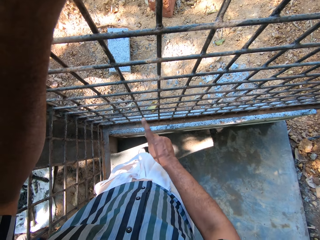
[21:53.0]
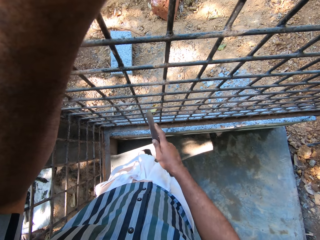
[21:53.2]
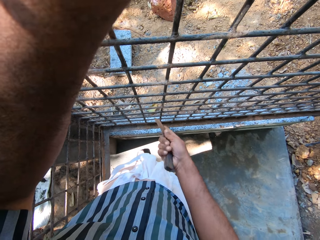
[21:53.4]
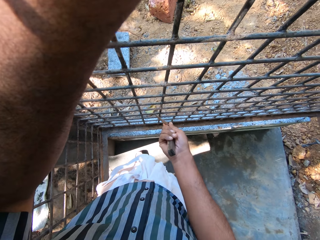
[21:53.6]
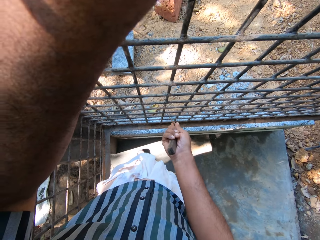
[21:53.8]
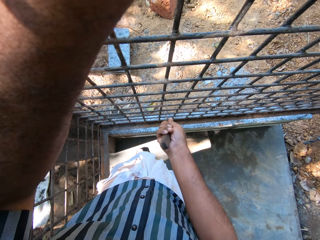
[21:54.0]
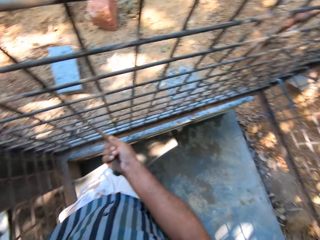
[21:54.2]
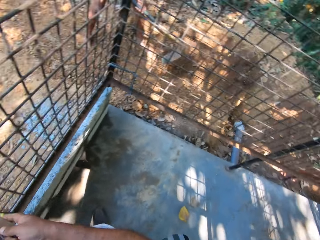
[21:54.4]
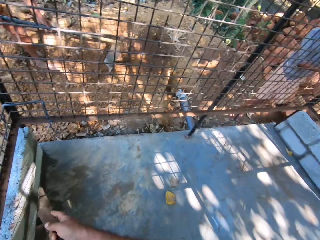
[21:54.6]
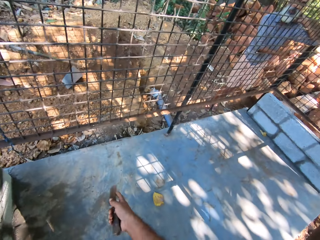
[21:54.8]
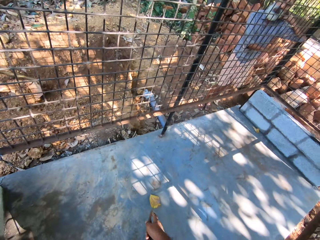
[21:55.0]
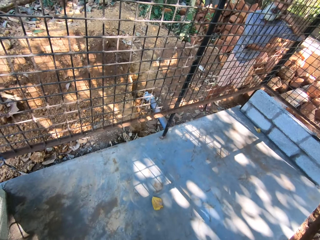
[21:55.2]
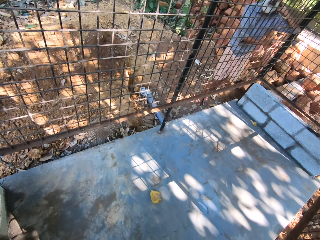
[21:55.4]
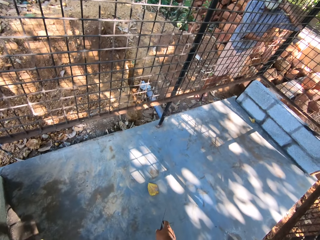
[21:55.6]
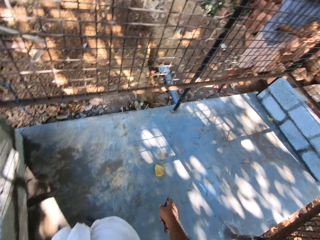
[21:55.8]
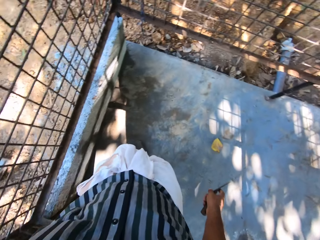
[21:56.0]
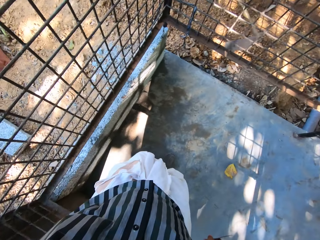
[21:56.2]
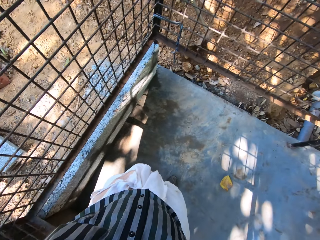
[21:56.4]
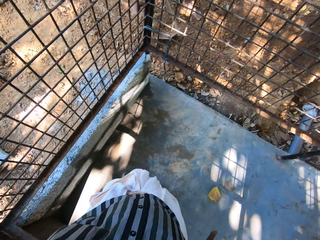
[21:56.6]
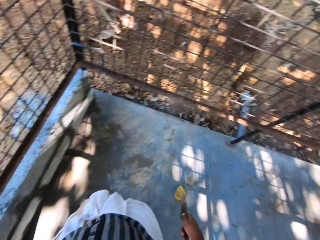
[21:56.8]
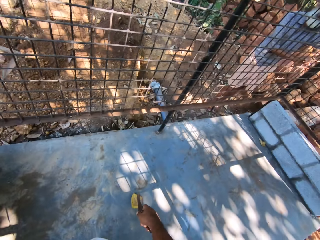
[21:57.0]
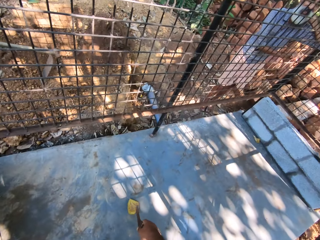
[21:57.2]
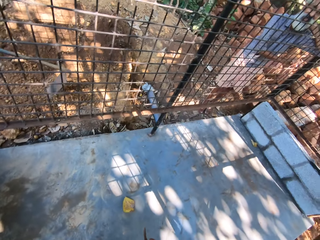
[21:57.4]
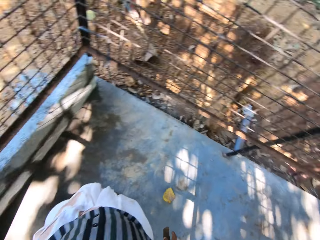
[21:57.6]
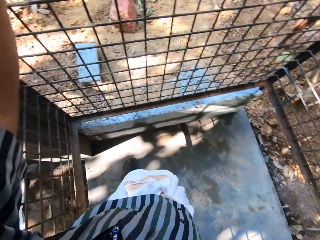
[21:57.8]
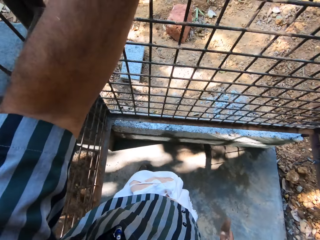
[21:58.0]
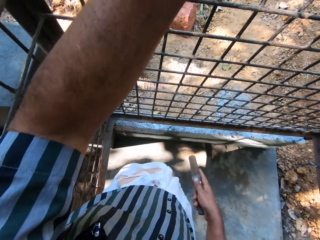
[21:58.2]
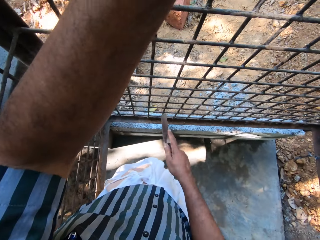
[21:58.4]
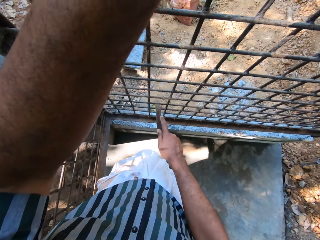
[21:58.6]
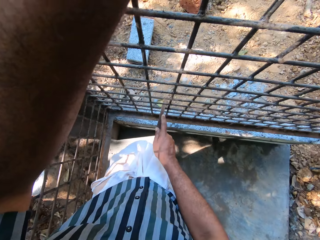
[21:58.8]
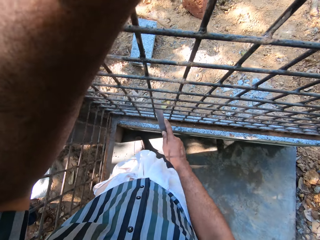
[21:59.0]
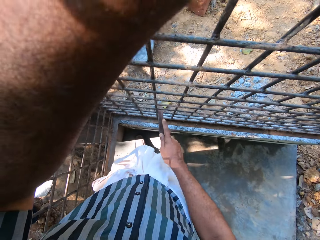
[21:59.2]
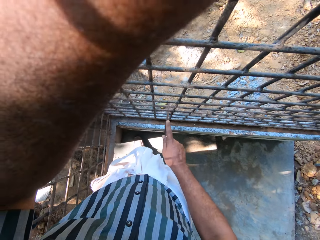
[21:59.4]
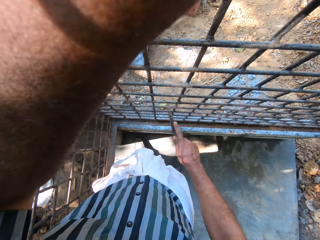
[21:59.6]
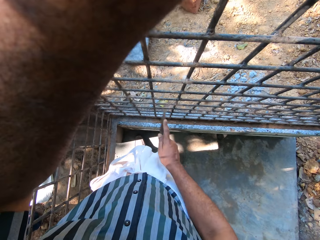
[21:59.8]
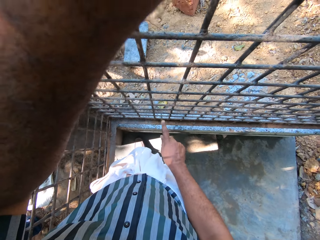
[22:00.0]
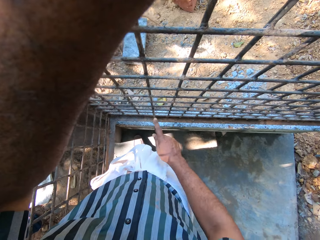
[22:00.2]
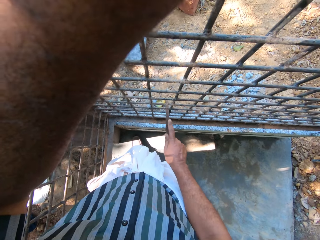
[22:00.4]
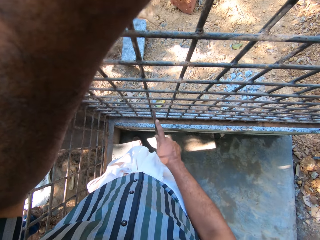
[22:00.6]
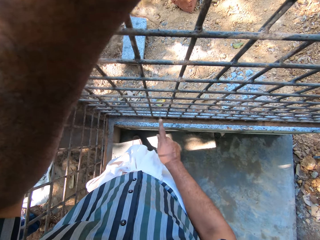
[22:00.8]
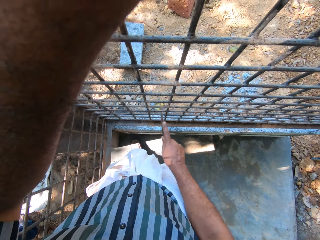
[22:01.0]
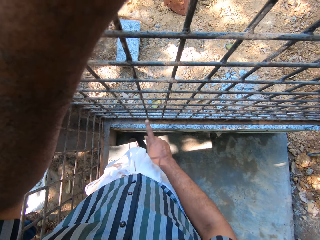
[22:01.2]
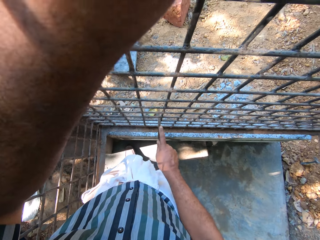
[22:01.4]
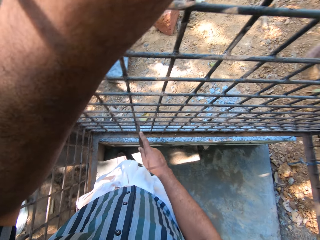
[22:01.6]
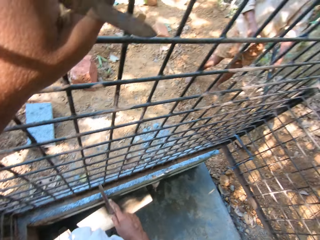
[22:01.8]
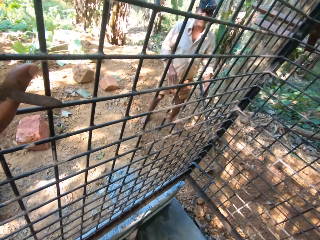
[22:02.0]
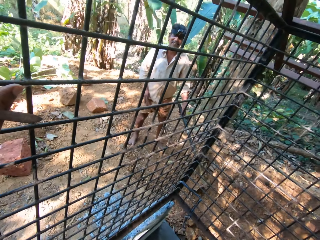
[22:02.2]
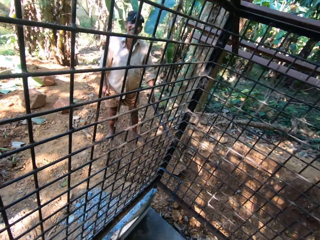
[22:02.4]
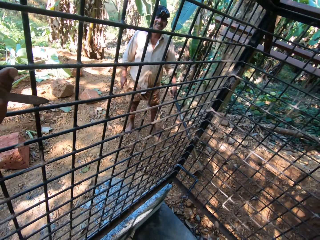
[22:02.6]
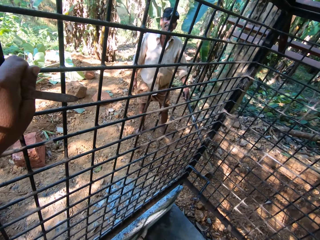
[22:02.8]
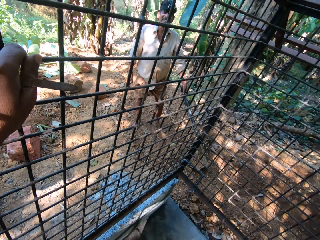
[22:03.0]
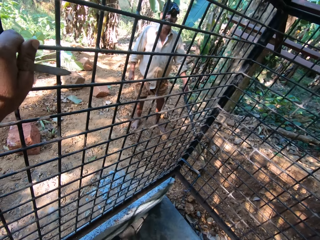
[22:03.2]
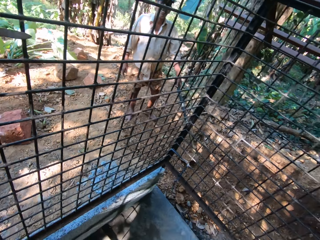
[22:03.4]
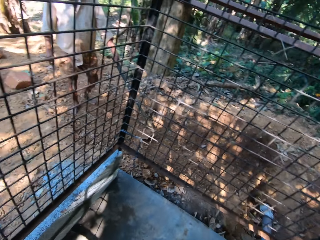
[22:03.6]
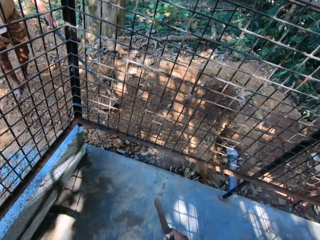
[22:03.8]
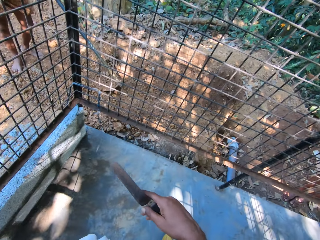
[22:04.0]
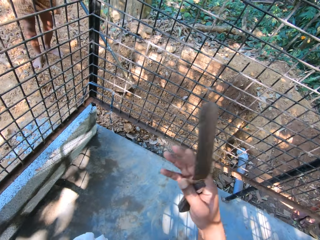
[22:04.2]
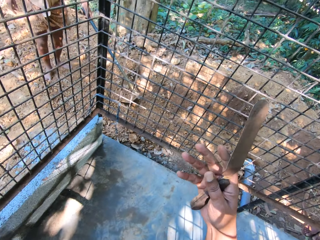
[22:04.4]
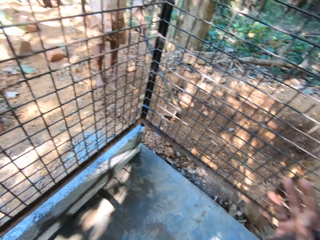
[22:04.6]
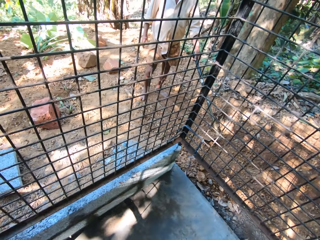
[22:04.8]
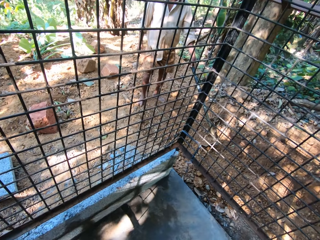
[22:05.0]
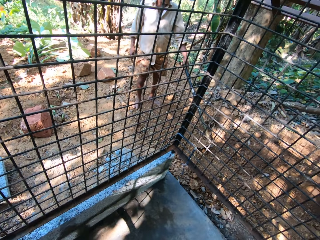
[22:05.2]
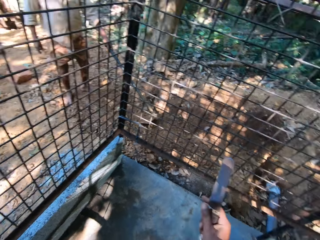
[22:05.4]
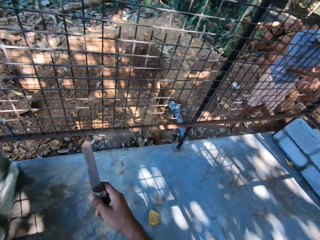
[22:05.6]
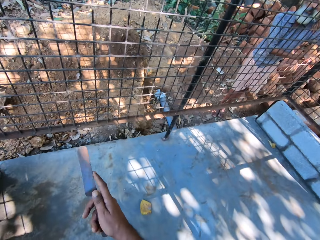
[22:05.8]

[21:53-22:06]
The camera wearer turns around. He uses the scraper in his right hand on the metal cage. He interacts with two people.

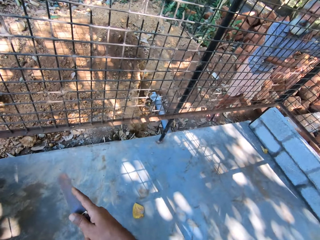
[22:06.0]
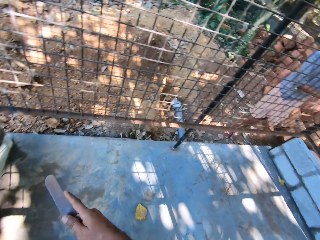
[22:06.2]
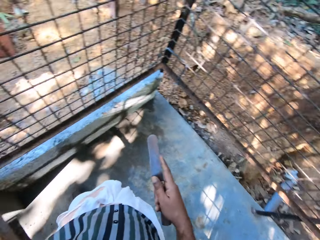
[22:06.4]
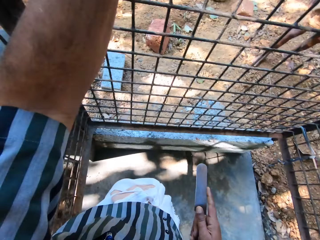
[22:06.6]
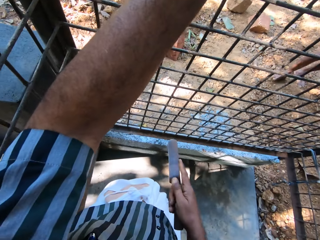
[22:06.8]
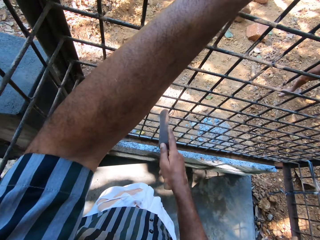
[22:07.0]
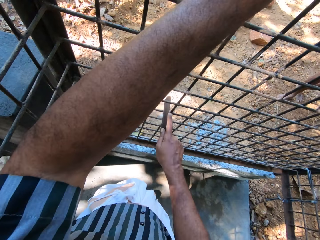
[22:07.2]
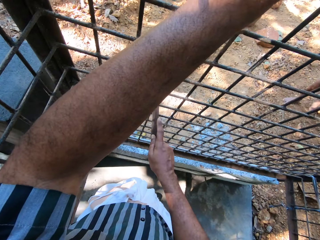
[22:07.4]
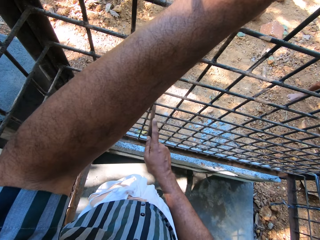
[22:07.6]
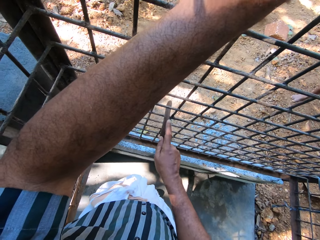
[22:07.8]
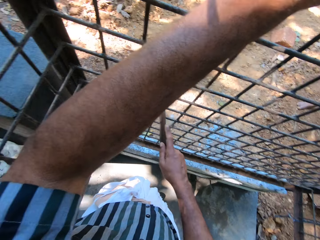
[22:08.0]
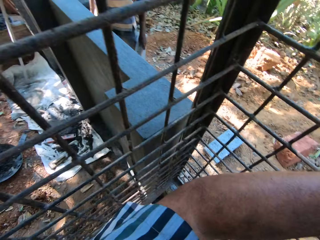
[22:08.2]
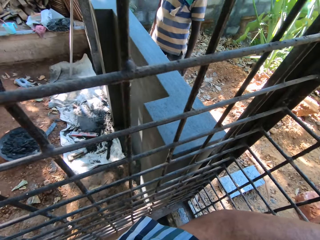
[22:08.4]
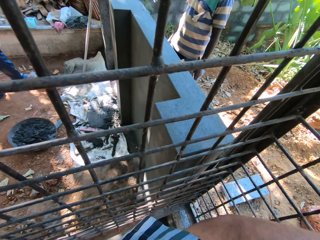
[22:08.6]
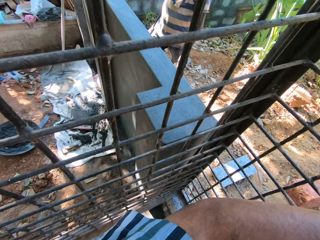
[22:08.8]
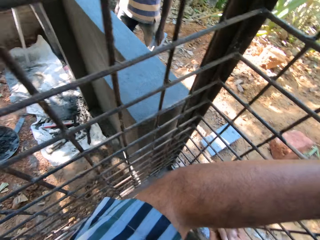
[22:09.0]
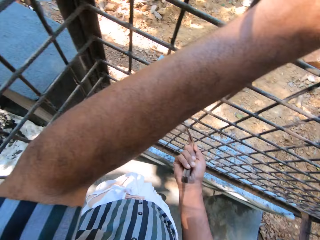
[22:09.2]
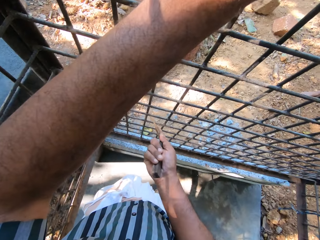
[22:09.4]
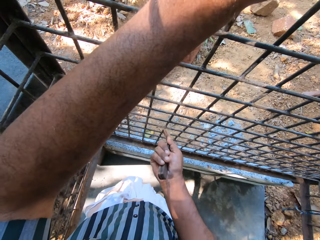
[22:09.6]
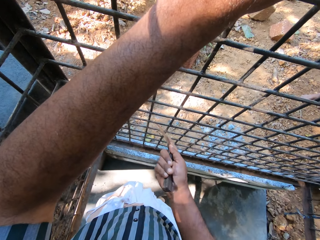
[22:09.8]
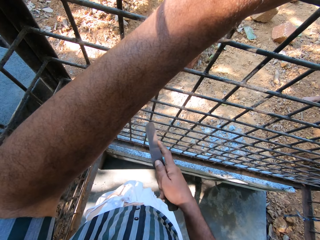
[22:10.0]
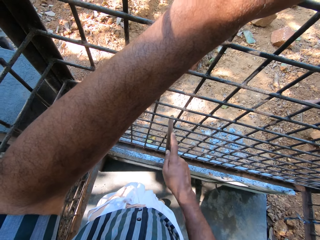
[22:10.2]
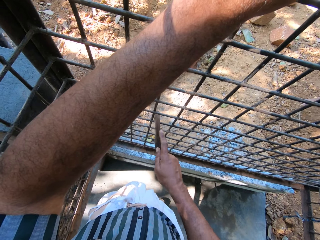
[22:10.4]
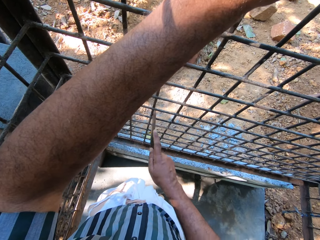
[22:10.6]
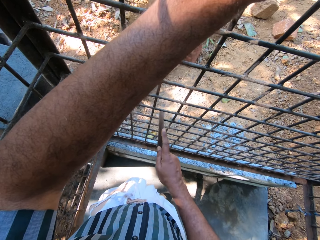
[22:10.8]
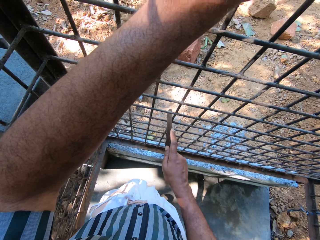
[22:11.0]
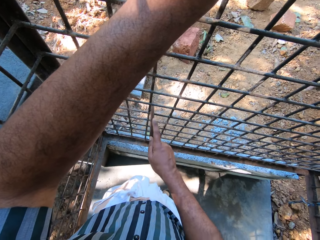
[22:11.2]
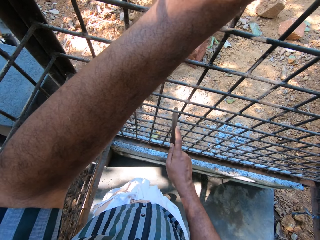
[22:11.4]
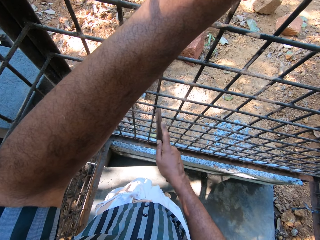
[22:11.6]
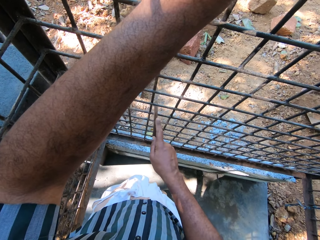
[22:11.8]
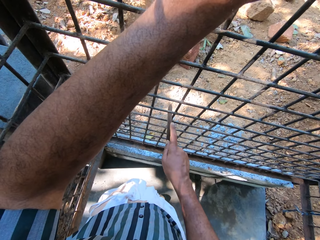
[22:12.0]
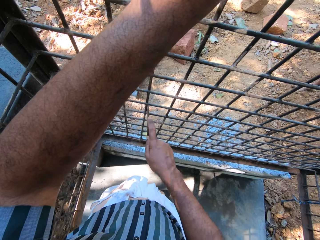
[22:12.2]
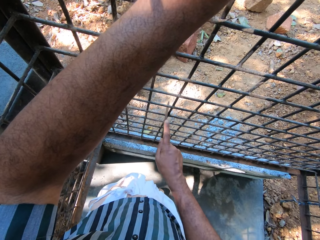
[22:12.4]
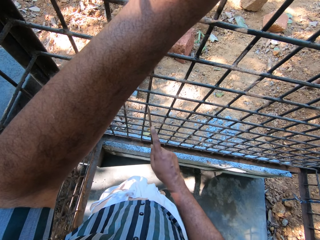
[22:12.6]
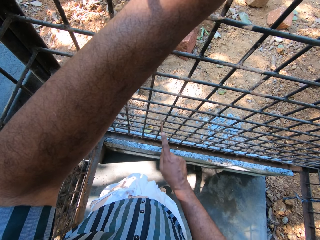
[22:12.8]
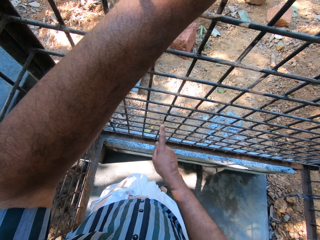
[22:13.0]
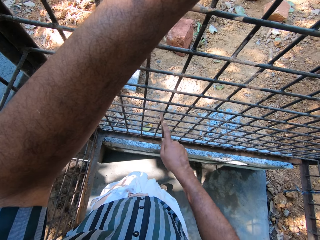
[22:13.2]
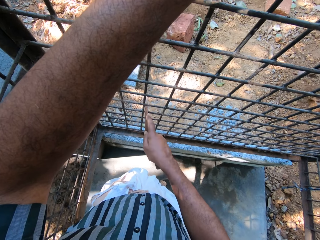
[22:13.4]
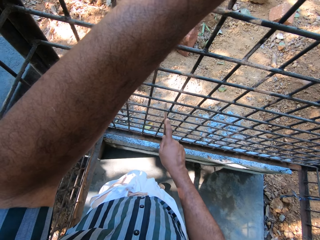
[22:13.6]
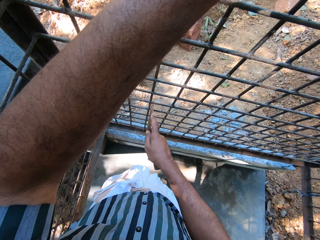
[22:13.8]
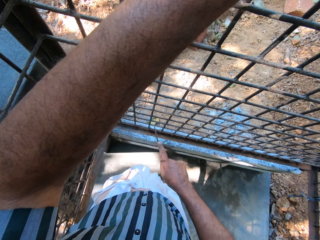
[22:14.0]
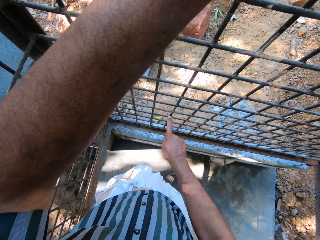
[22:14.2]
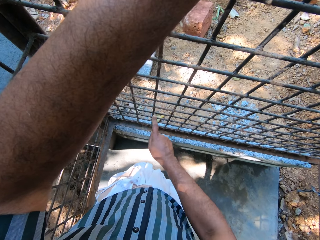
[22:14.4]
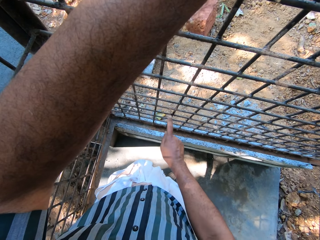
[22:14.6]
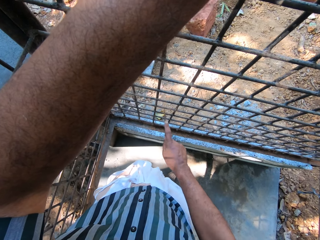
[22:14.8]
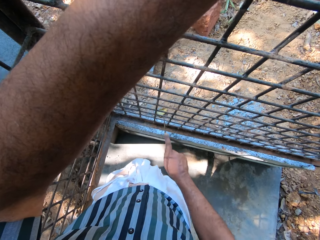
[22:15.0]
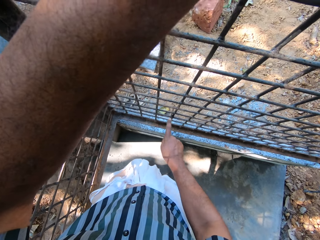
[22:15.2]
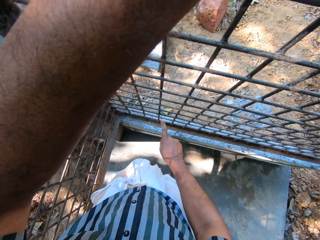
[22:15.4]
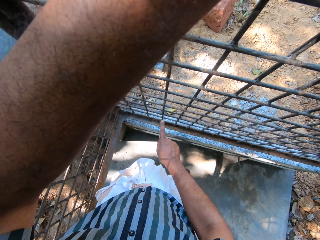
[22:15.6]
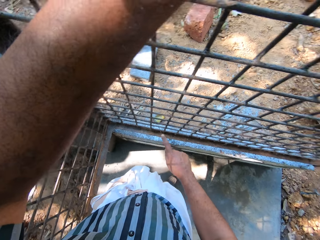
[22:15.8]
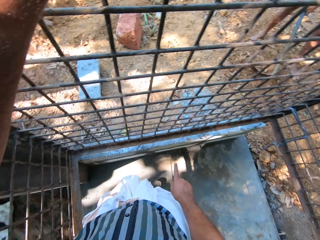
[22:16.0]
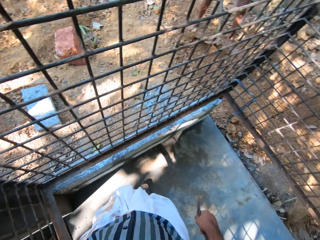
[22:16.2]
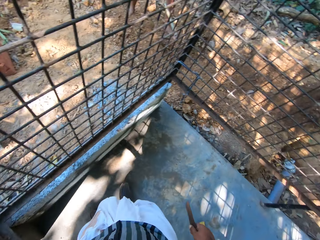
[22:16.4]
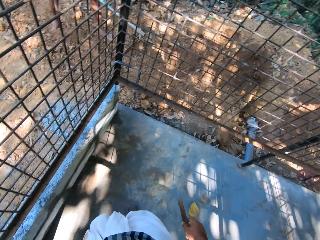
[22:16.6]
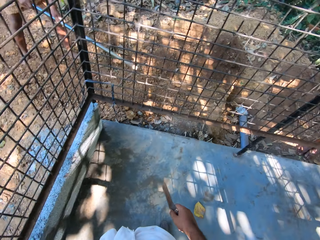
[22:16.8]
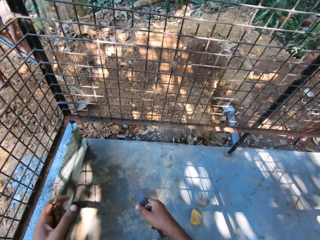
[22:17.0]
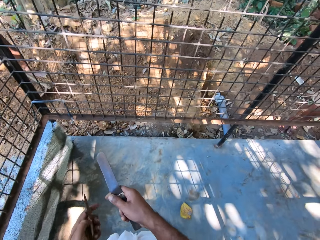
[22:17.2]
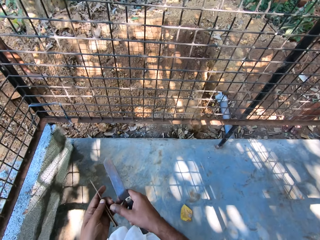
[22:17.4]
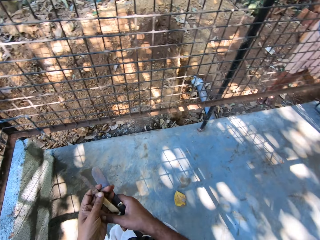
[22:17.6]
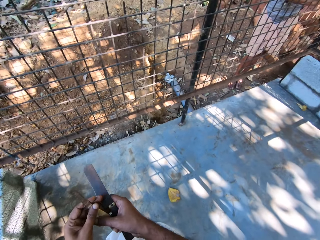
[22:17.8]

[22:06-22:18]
The camera wearer uses the scraper or knife in his right hand on the metal cage. A man packs sand from the heap with the hoe in his hands. The camera wearer holds the knife.
